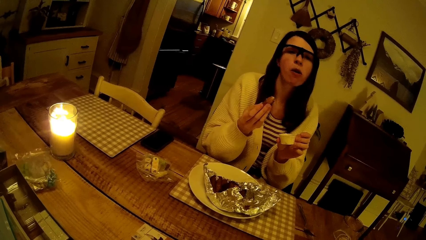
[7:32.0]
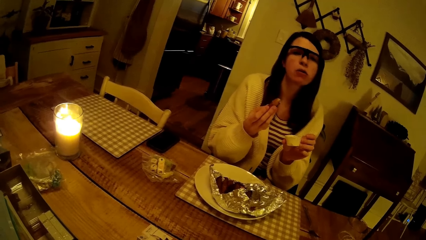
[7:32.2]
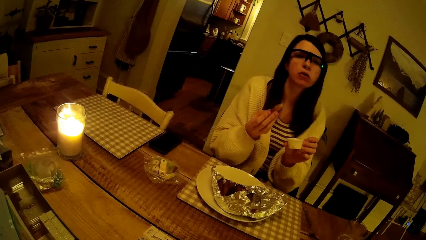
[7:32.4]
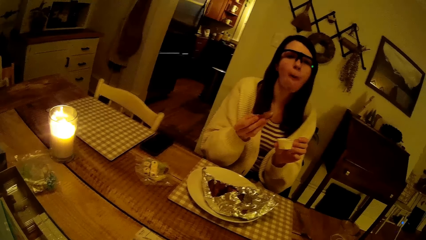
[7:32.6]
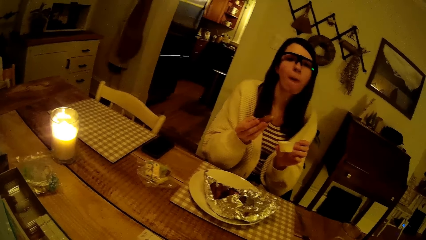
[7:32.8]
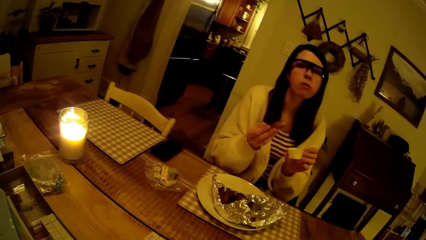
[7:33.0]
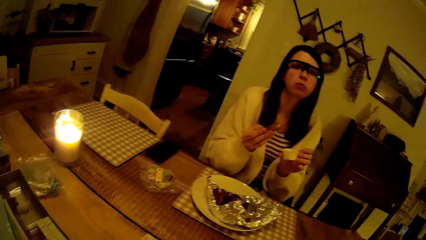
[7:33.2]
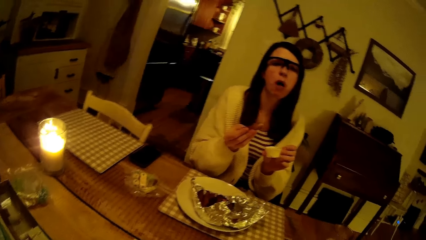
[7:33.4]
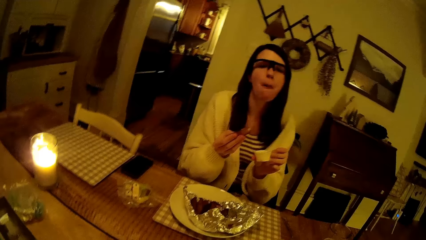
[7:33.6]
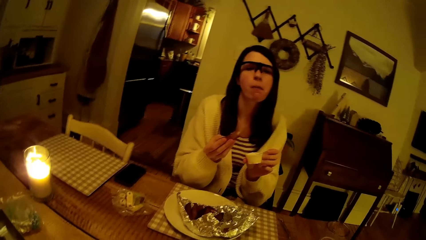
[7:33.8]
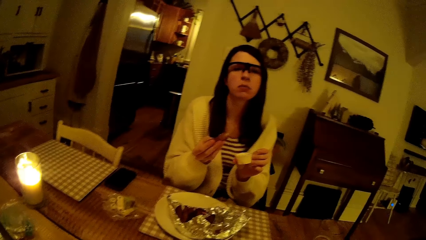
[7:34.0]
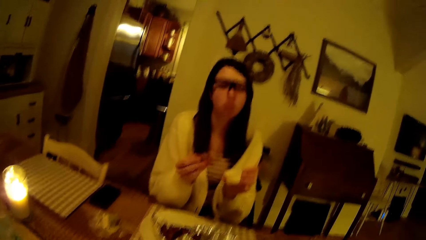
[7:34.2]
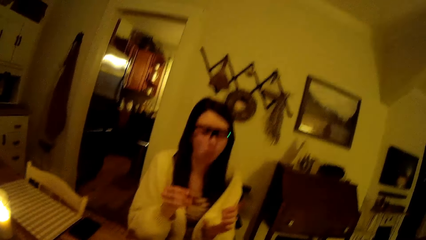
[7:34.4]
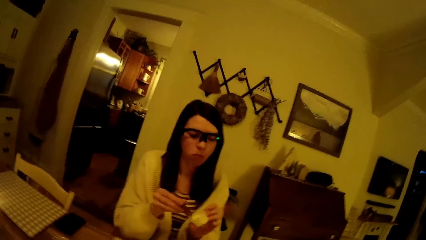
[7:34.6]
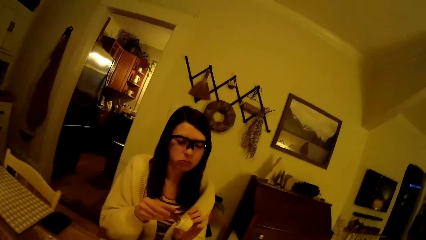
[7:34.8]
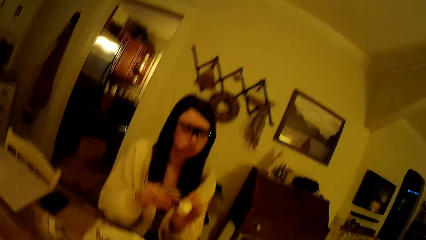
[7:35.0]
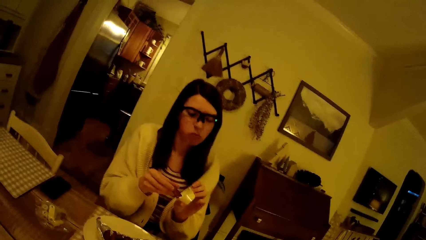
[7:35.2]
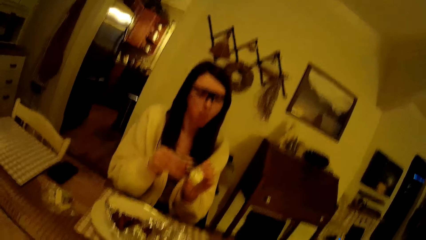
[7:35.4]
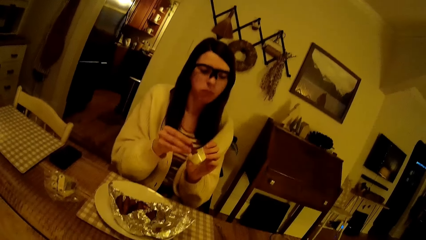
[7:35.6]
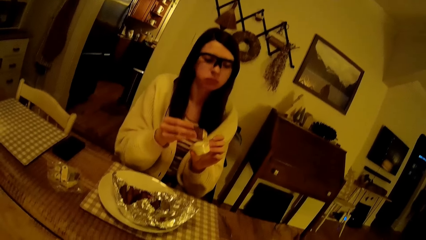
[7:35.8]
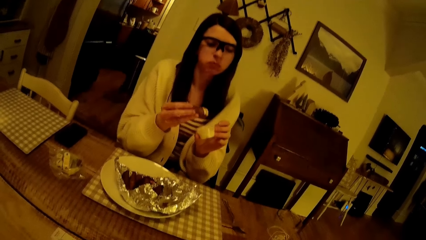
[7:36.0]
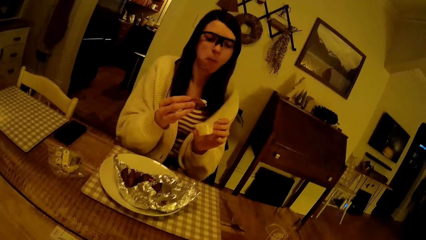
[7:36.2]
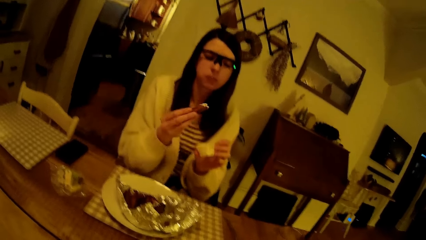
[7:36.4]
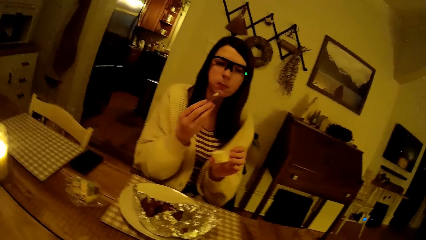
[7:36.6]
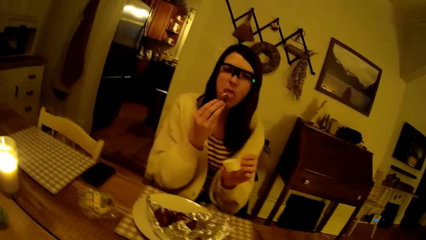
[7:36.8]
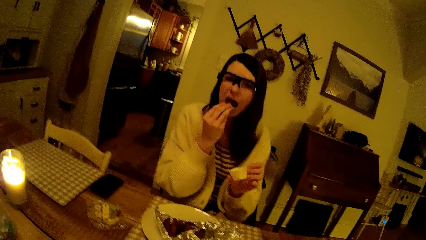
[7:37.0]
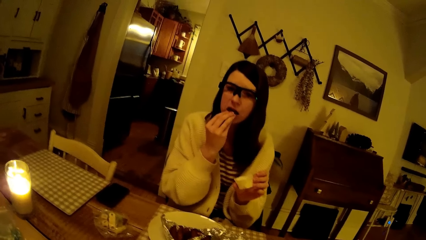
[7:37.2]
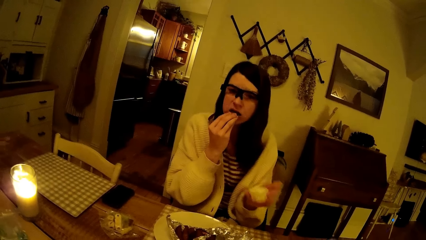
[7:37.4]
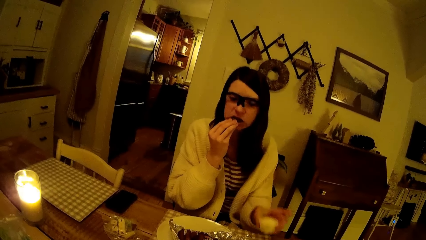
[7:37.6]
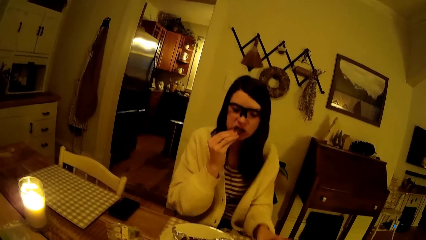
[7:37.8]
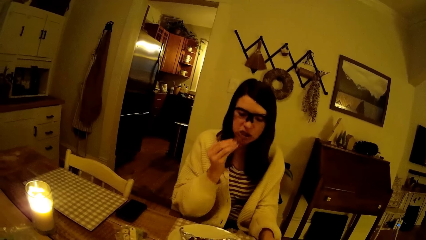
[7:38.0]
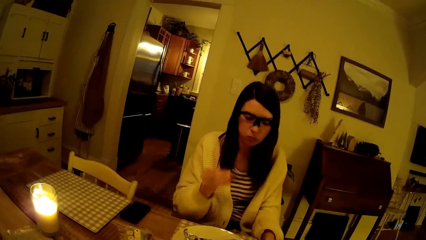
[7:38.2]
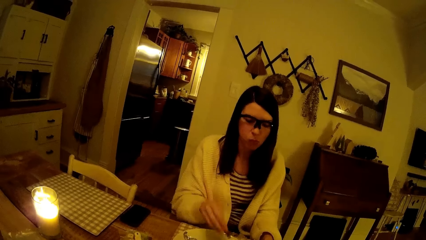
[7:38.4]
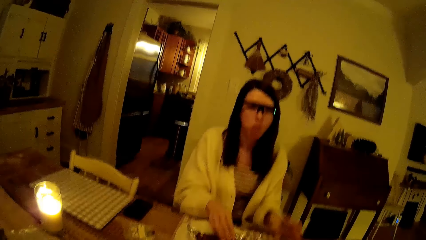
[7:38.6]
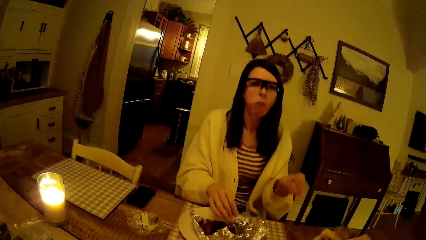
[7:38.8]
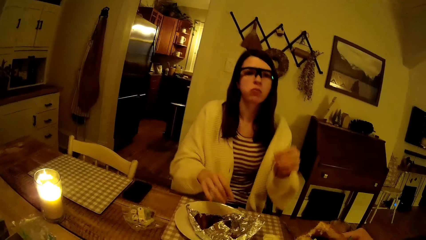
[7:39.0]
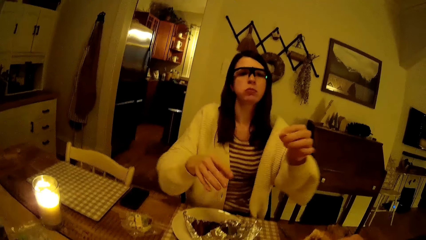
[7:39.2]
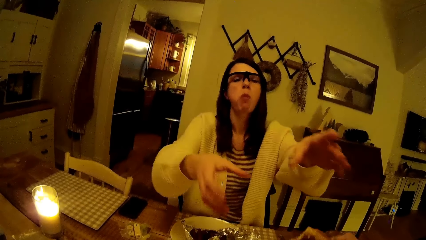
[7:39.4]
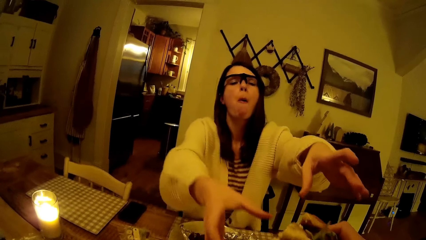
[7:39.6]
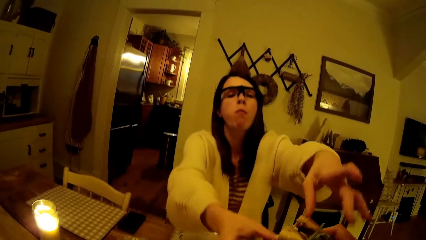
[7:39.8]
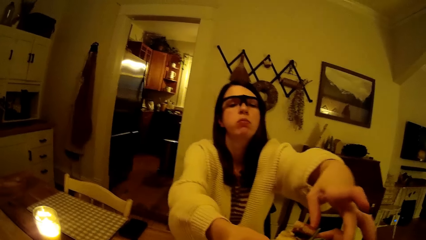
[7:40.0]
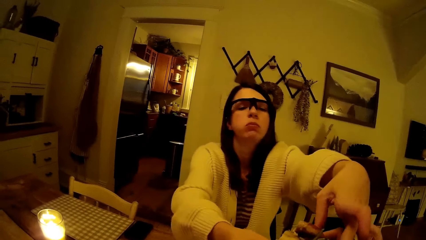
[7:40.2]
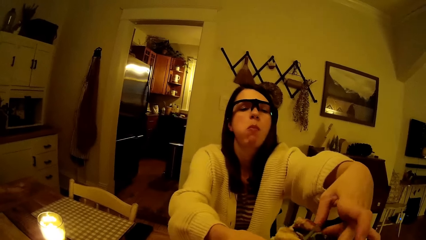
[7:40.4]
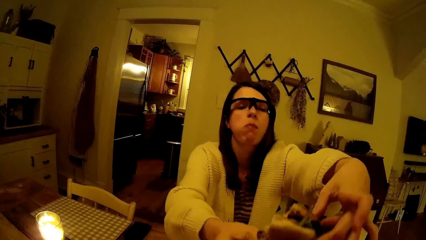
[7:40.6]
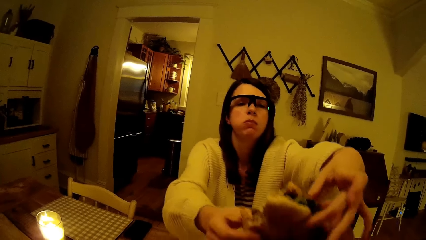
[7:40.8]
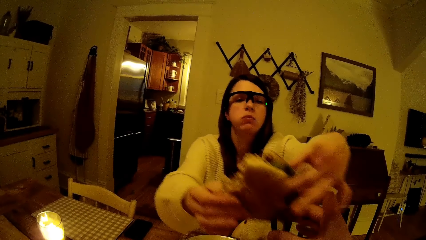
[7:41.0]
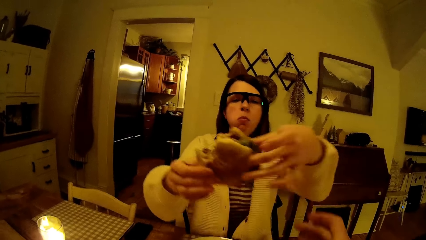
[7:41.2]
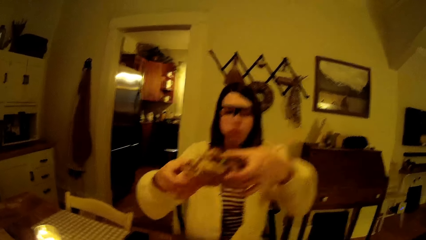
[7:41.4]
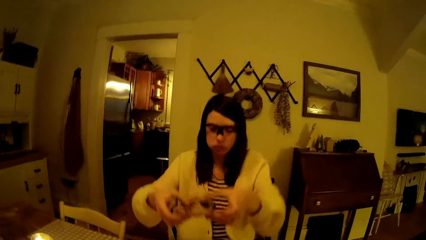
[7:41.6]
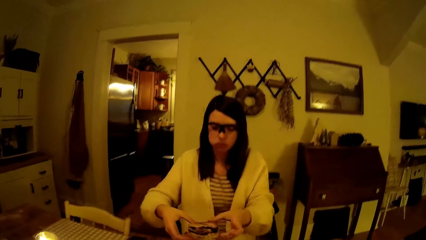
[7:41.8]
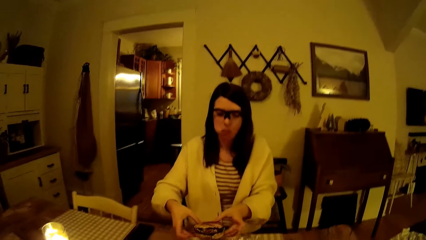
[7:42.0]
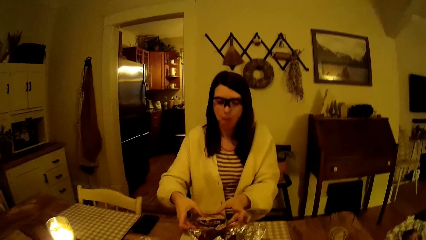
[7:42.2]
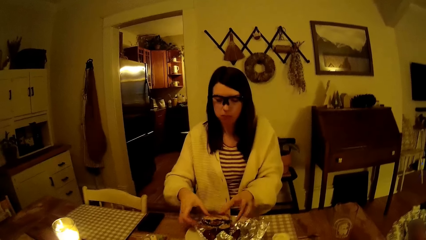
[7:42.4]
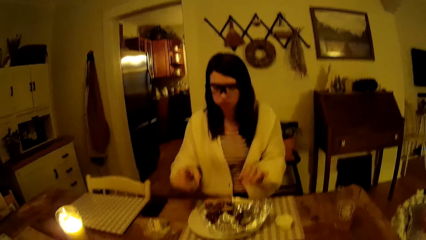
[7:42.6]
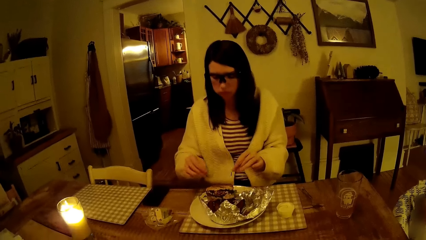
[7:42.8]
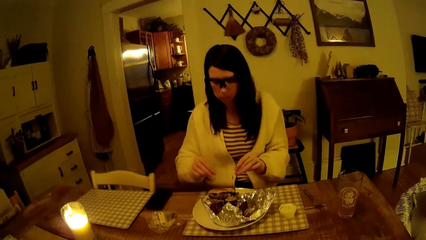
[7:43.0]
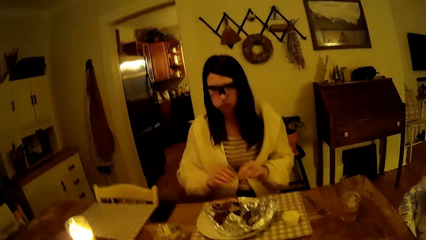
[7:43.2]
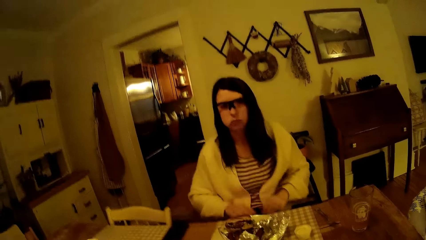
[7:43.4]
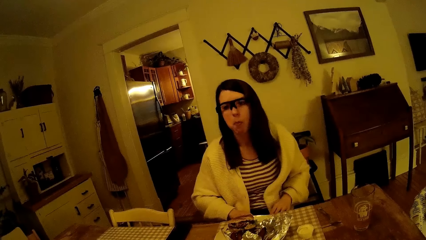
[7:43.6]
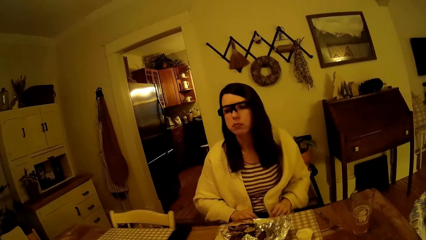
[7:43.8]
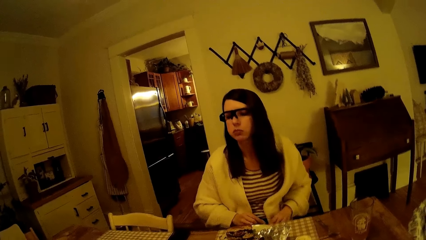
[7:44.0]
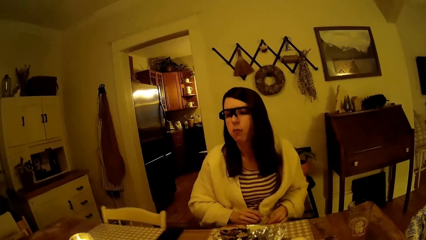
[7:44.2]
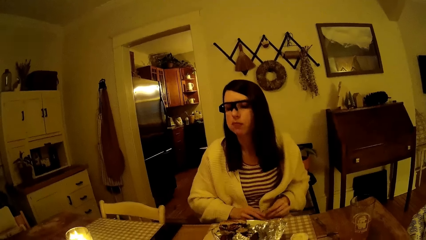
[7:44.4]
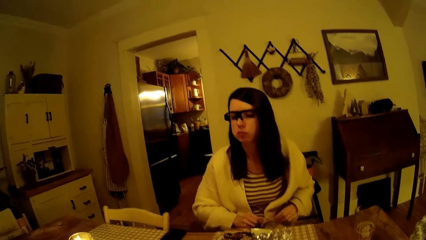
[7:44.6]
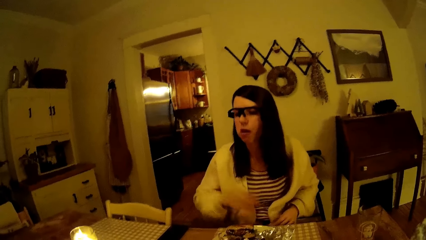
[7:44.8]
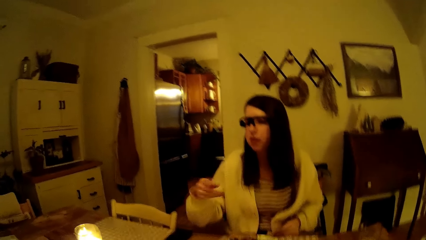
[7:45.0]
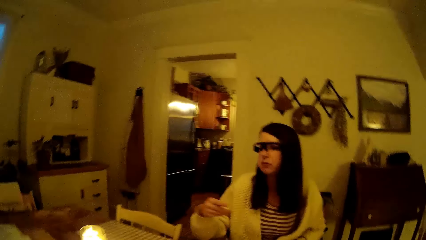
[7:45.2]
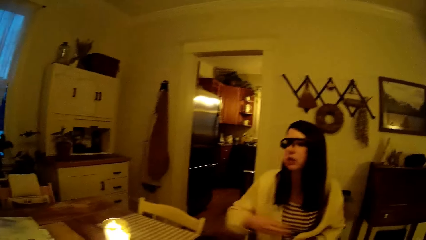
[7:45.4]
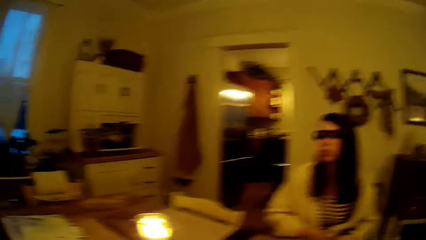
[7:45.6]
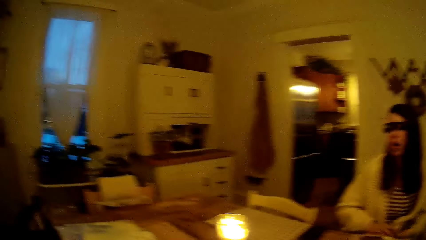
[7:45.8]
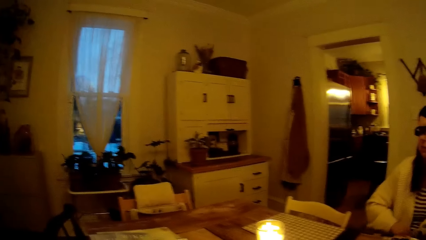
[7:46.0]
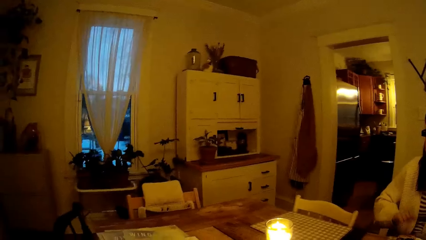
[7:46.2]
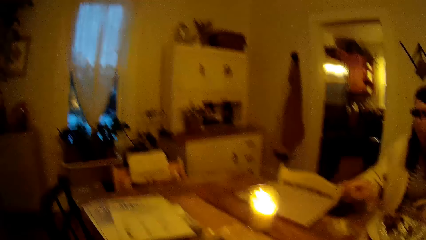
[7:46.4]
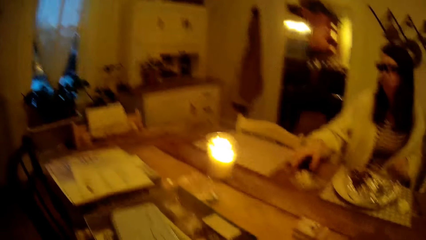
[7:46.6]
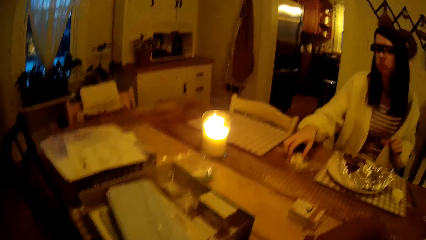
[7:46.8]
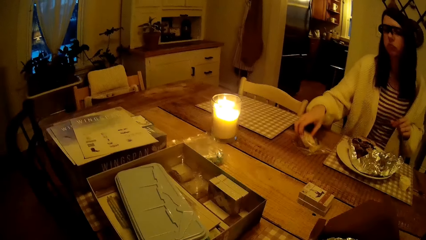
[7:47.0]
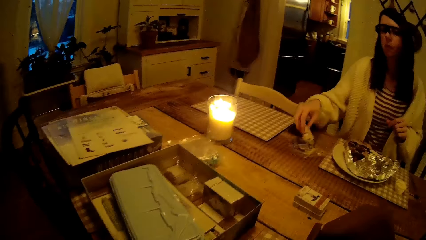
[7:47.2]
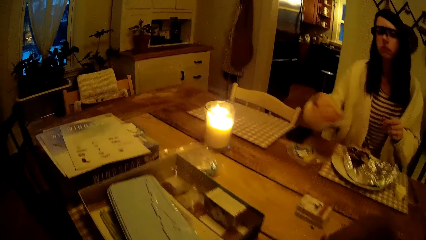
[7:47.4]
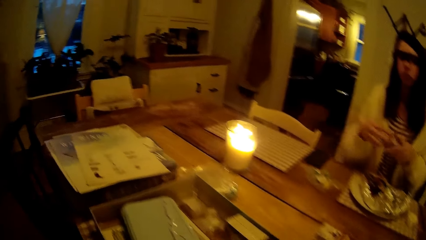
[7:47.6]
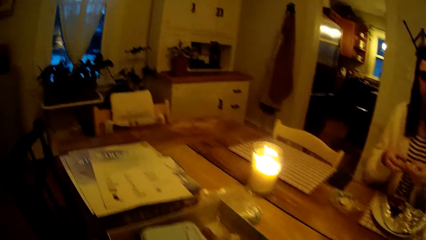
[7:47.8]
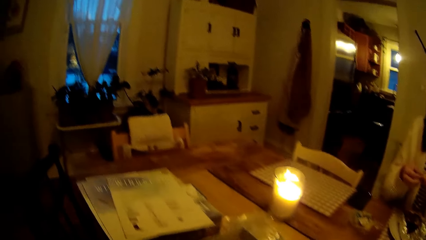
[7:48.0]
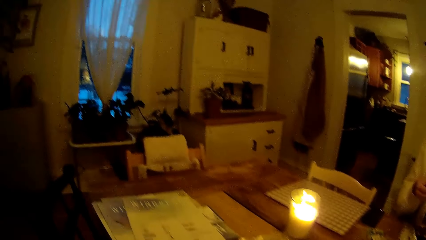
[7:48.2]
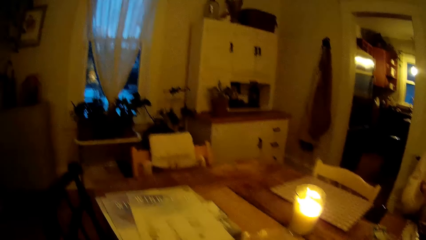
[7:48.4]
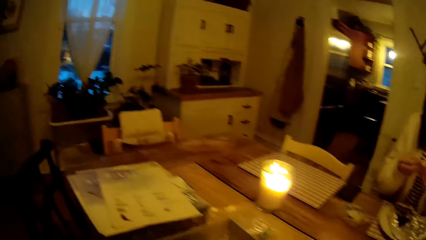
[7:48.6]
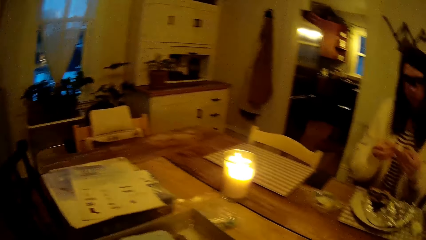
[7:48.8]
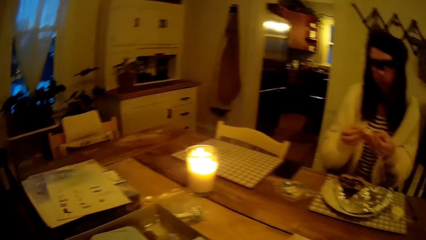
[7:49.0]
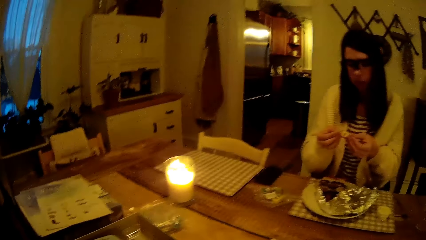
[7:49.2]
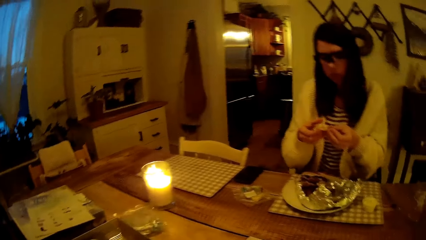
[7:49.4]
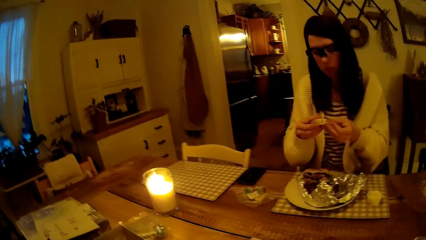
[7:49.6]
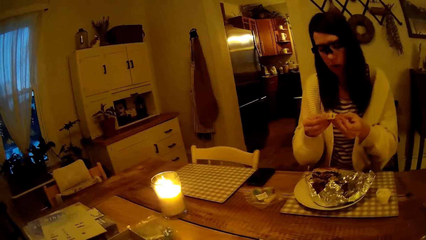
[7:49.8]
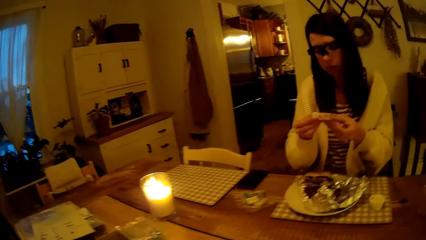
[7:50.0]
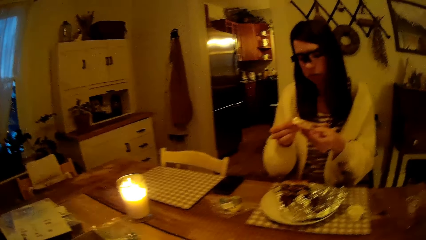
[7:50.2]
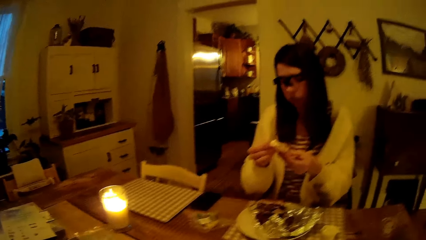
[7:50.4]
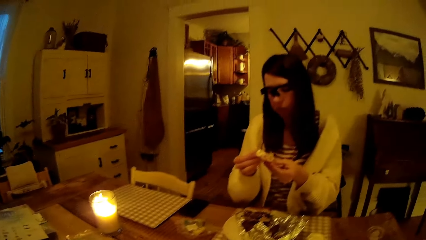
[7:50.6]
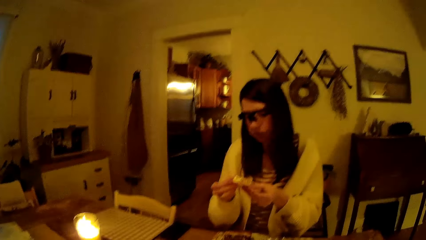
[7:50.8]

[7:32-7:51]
The woman dips the chip in the bowl of whipped cream or sauce with her right hand. The woman eats the chip with her right hand and puts the sauce on the table. The woman drops the chip in the plate of food on the table with her right hand. The woman takes the burger from the camera wearer with both hands. The woman drops the burger in the plate of food on the table with both hands. The woman holds the napkin with both hands and moves the hand. The woman picks the pack of game pieces on the table with her right hand. The woman holds the pack of game pieces on the table with both hands. The woman looks at something.
